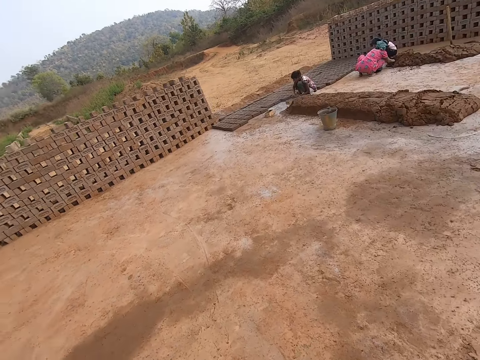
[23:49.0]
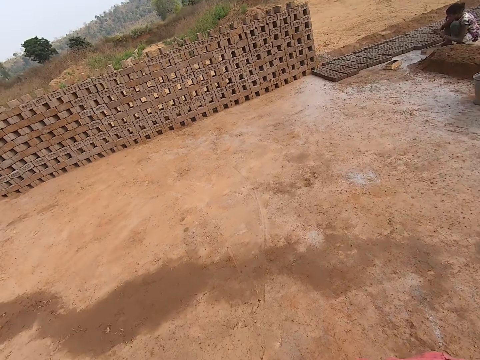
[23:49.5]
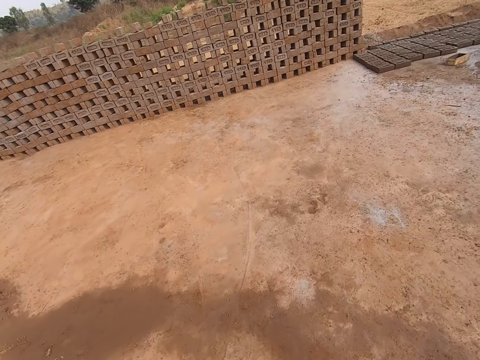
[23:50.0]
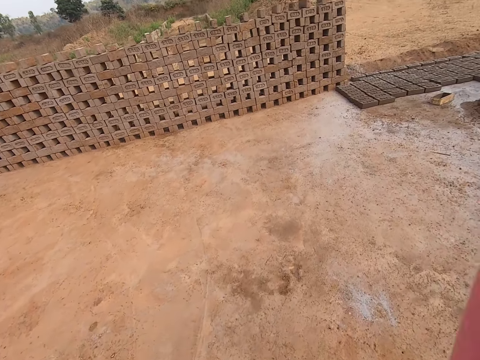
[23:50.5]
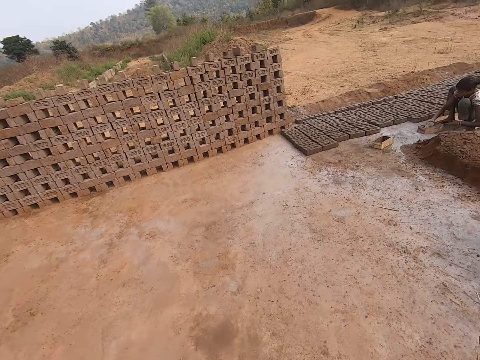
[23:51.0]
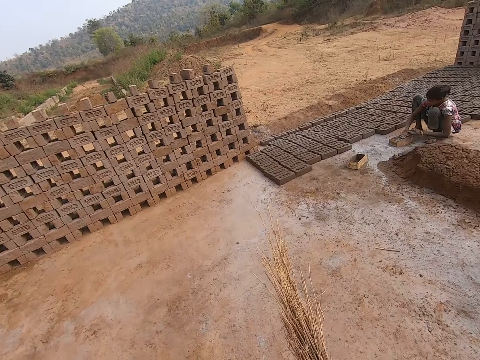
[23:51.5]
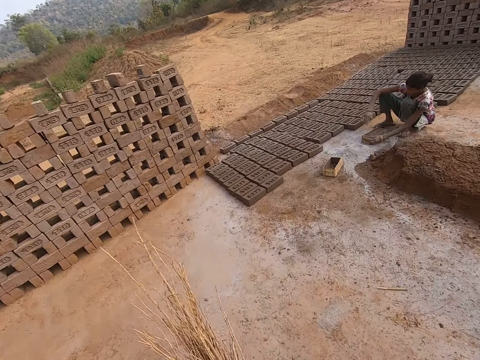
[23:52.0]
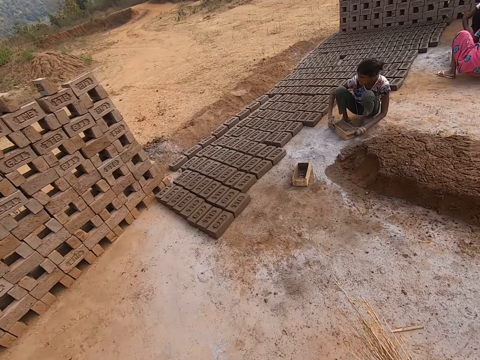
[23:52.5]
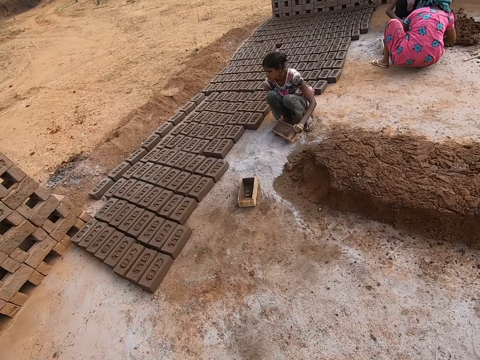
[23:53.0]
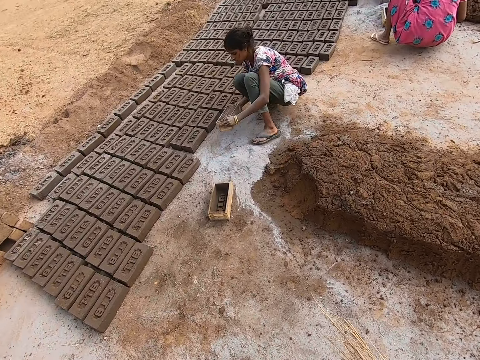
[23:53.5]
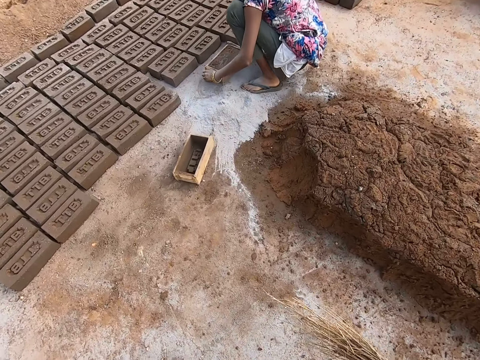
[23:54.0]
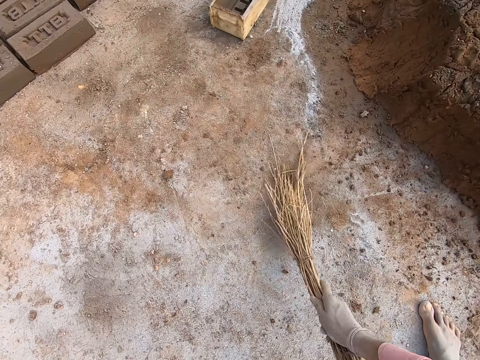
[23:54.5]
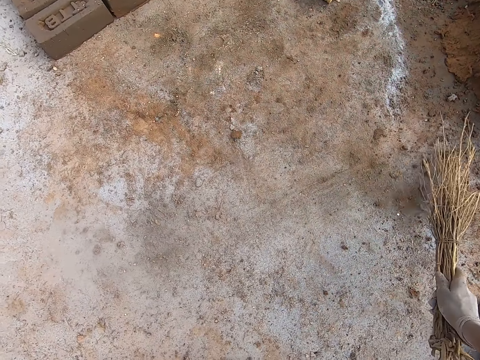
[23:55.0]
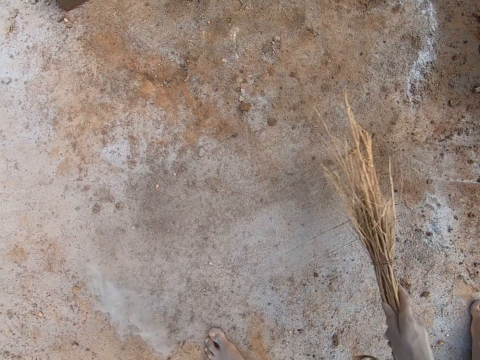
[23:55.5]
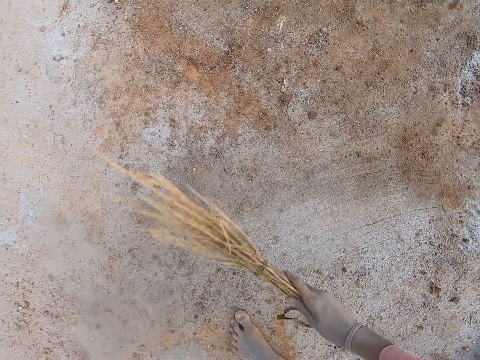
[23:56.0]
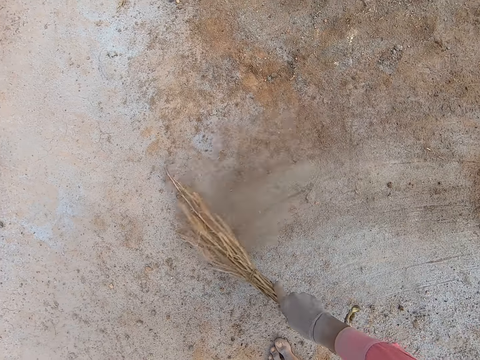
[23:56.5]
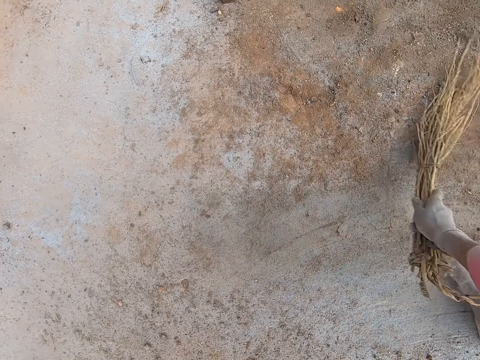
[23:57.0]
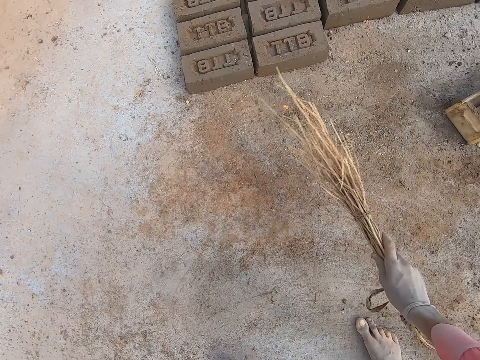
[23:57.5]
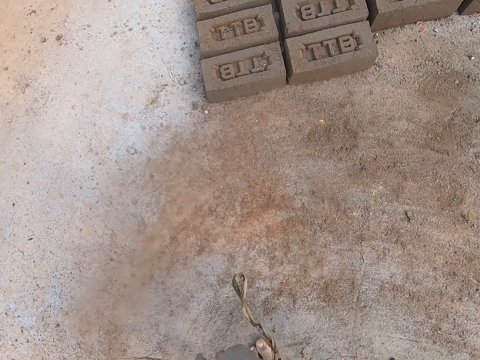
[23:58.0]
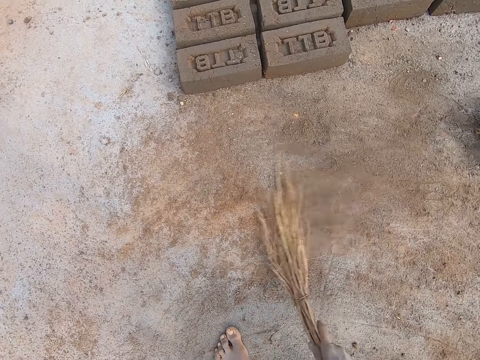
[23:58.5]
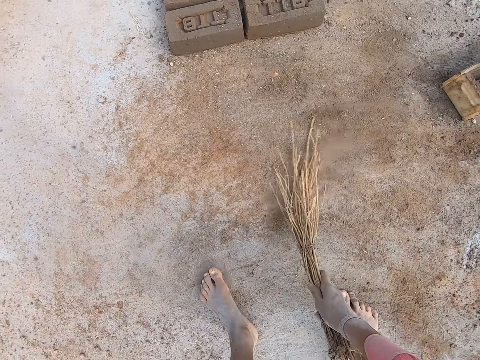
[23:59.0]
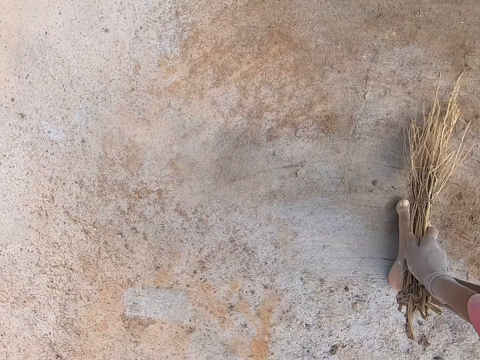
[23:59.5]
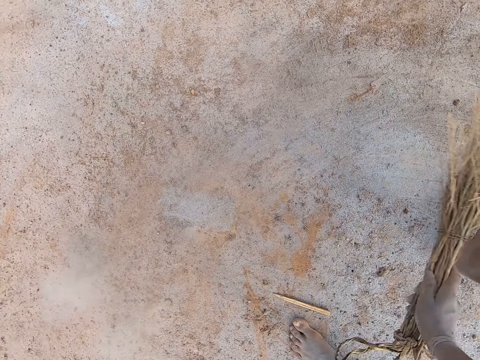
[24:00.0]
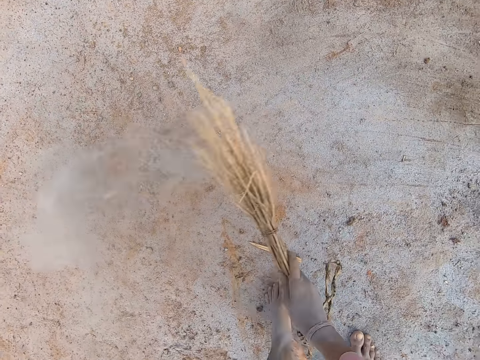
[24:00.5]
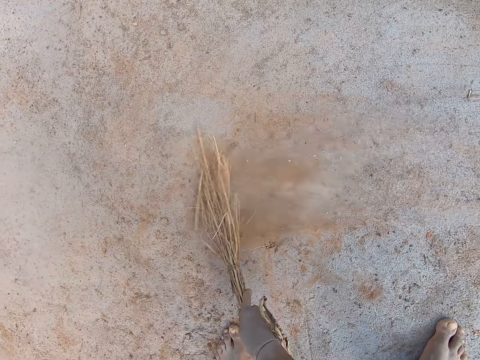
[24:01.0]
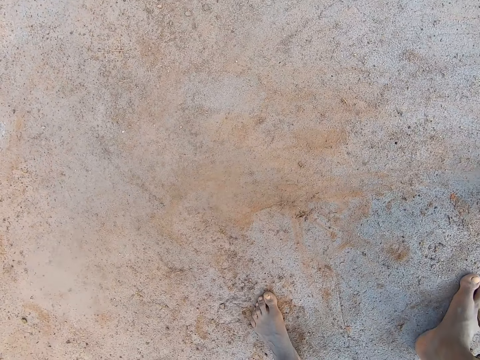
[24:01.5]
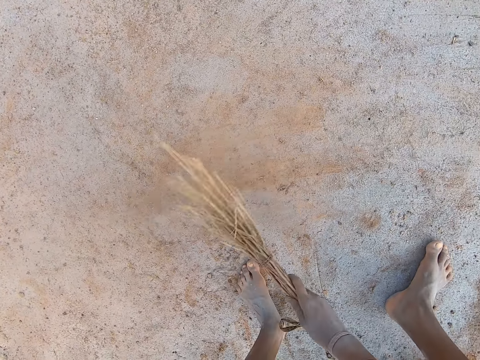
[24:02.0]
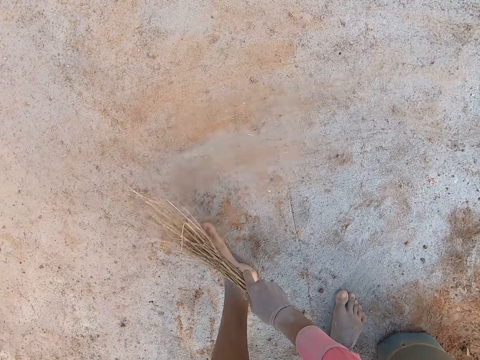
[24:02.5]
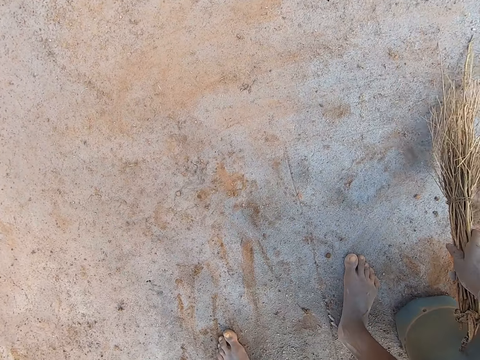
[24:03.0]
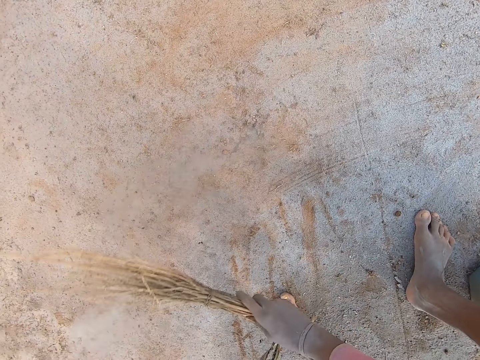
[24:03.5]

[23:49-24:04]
The camera wearer sweeps the ground.

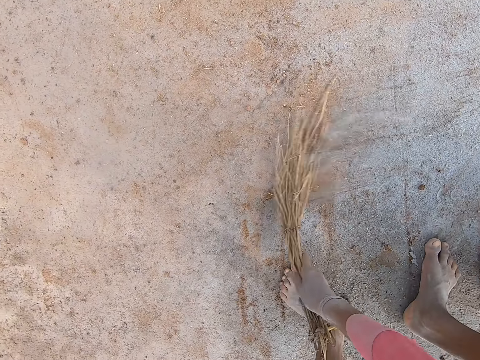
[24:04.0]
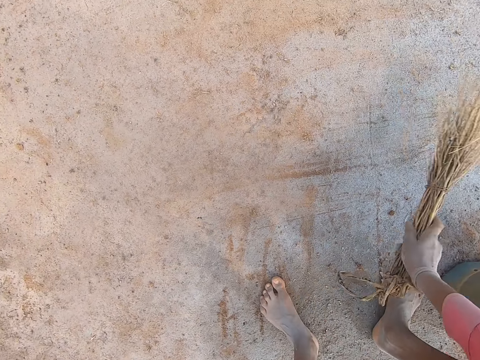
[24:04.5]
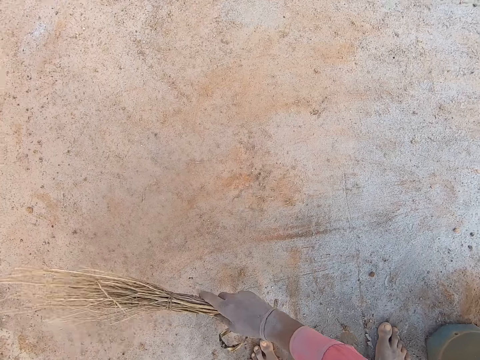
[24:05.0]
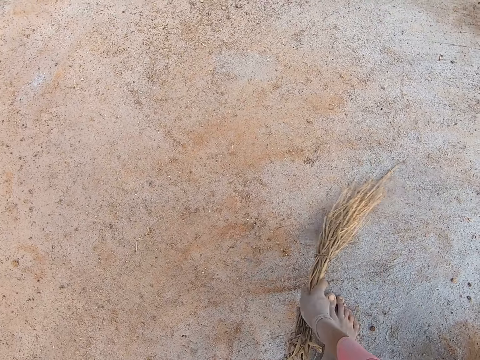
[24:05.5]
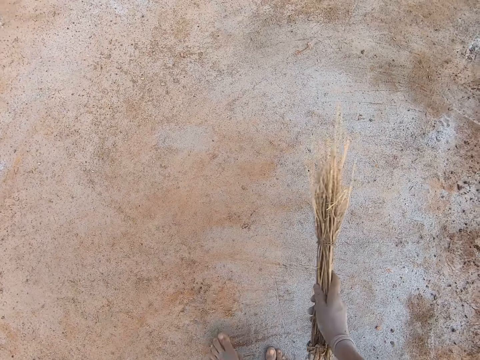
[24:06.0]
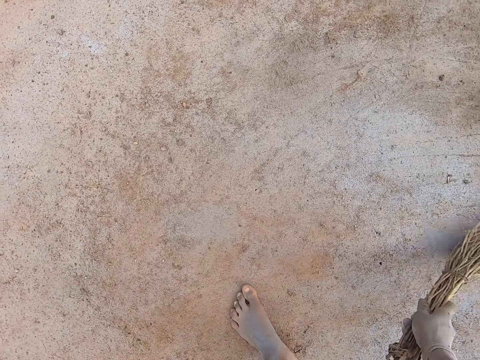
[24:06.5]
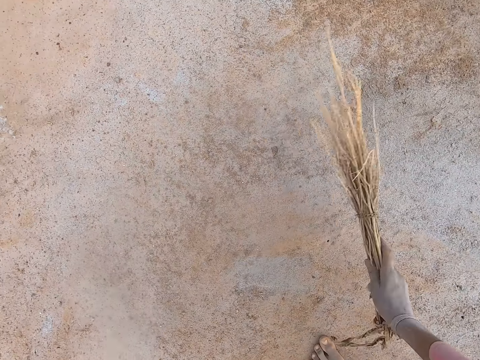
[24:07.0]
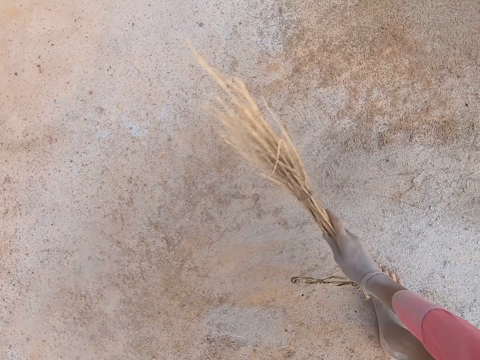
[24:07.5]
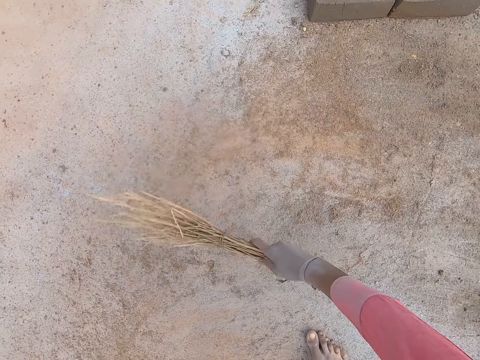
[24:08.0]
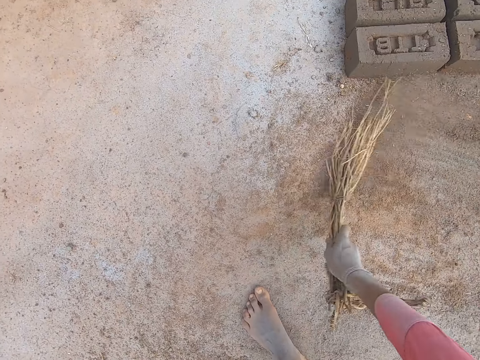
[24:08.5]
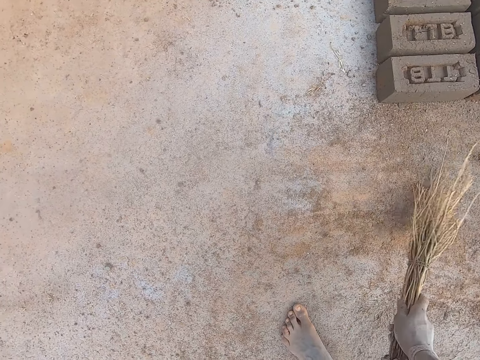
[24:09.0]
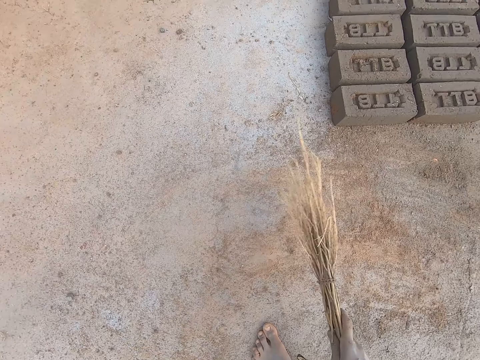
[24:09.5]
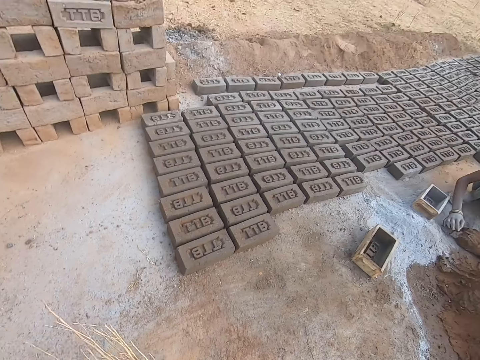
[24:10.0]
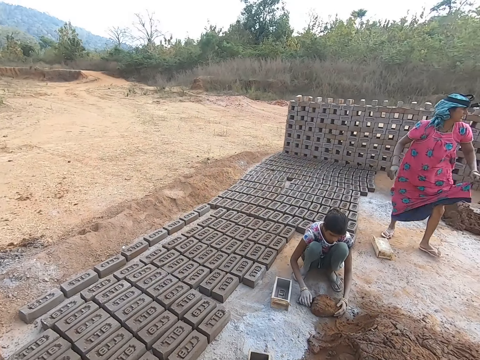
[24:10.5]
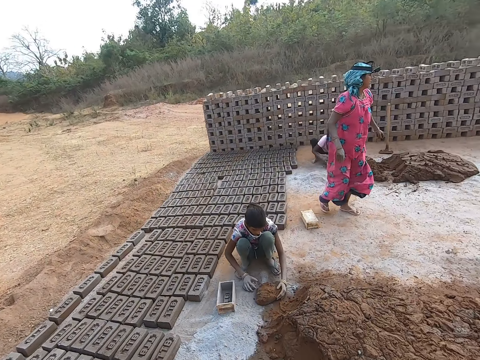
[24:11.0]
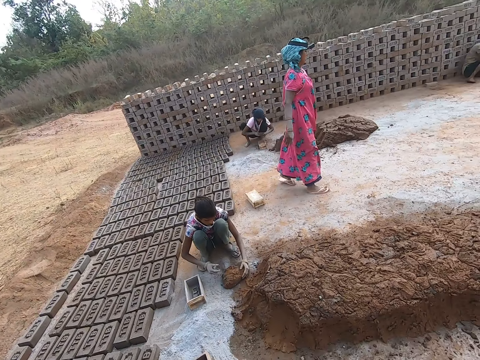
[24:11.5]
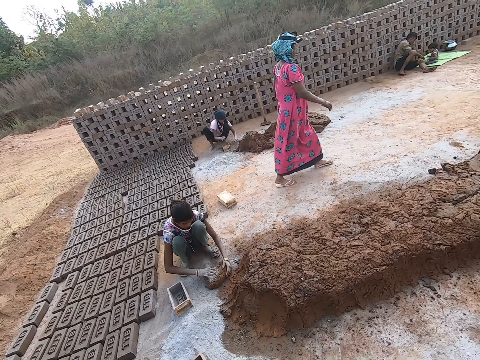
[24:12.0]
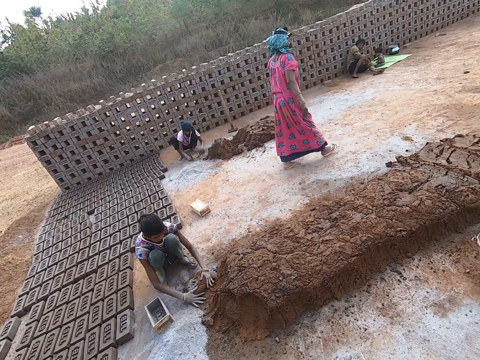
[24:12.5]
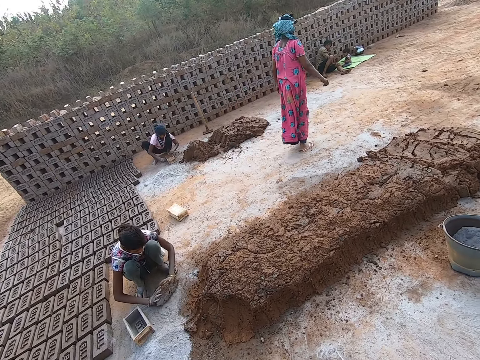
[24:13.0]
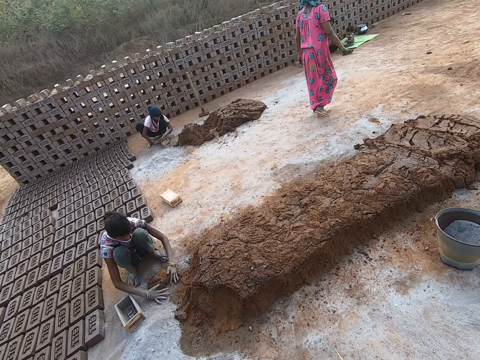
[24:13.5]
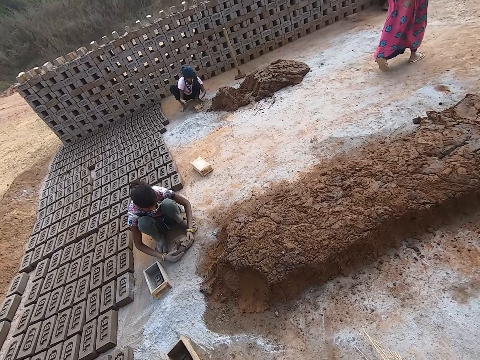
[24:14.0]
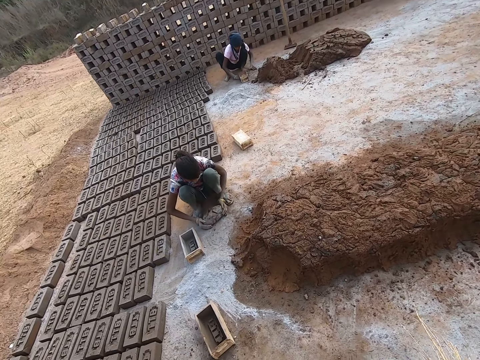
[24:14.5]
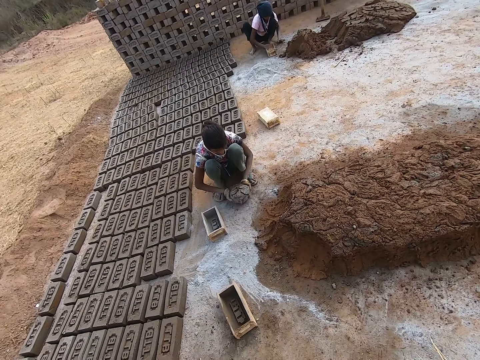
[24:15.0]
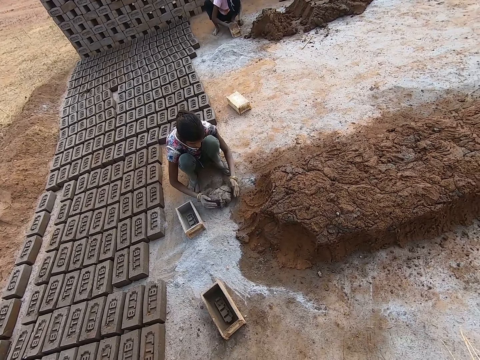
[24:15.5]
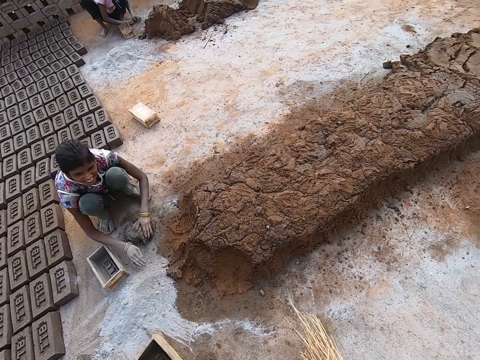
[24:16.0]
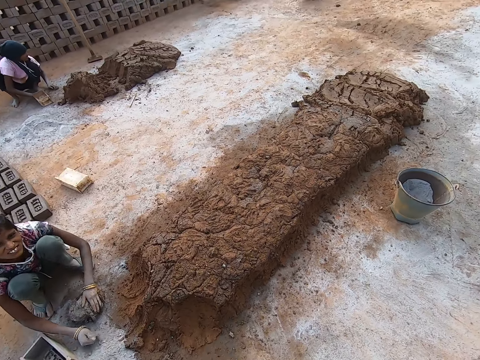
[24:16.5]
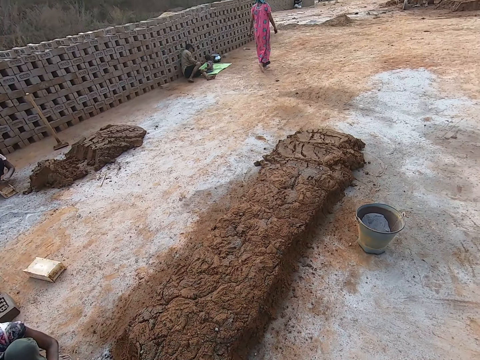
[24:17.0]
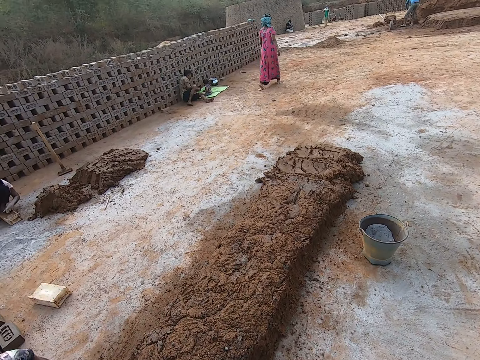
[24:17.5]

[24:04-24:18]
The camera wearer looks around the compound.
